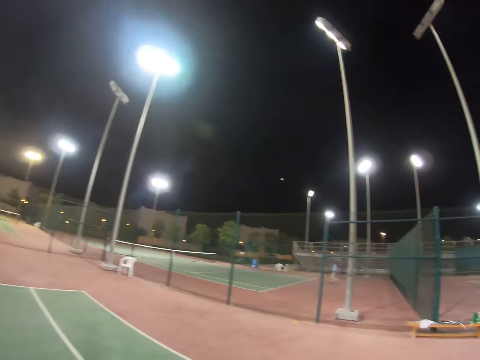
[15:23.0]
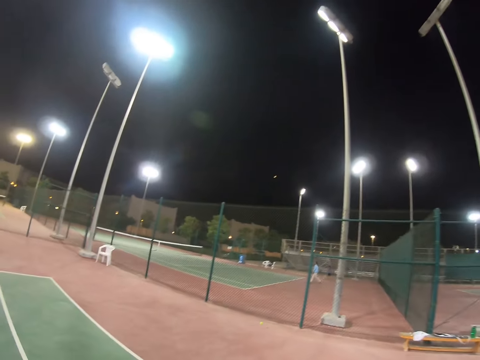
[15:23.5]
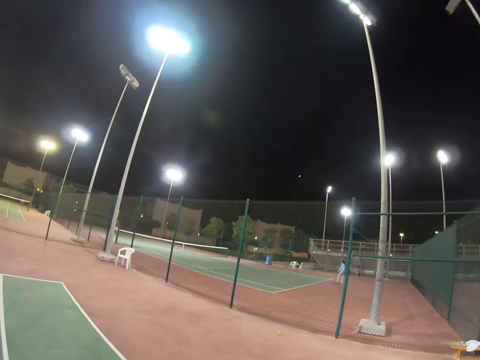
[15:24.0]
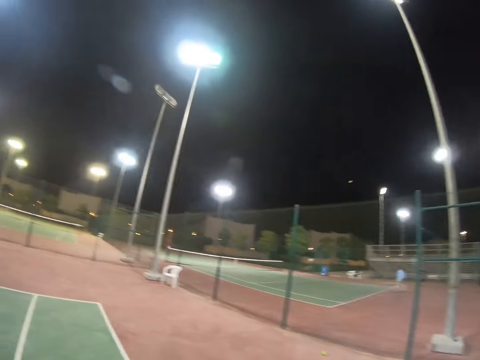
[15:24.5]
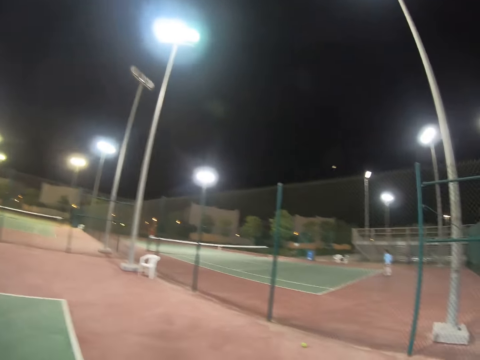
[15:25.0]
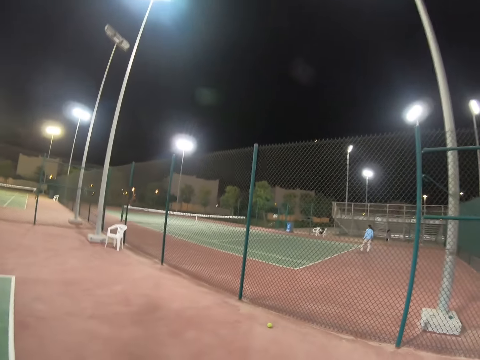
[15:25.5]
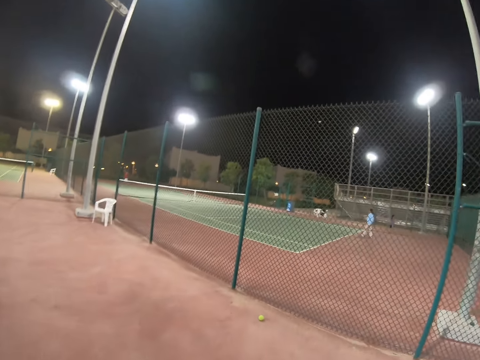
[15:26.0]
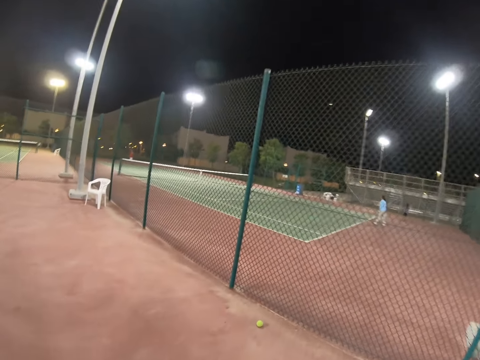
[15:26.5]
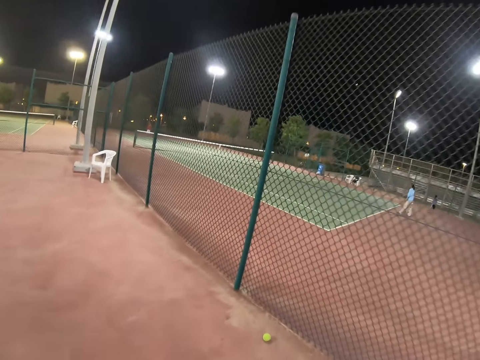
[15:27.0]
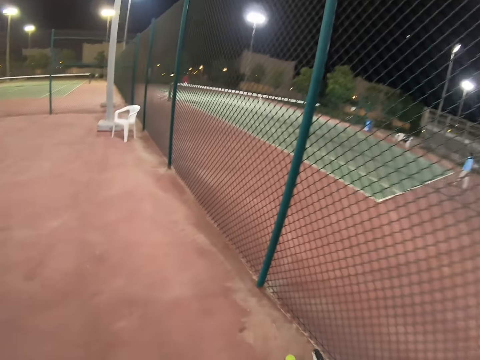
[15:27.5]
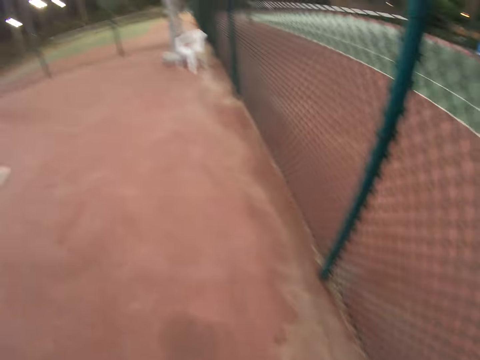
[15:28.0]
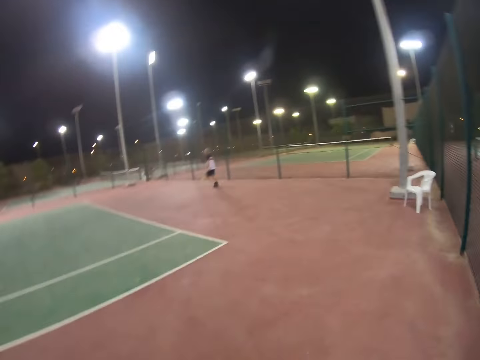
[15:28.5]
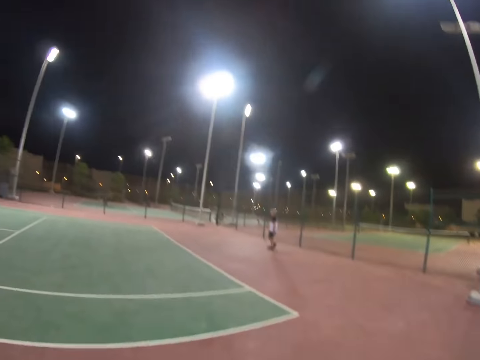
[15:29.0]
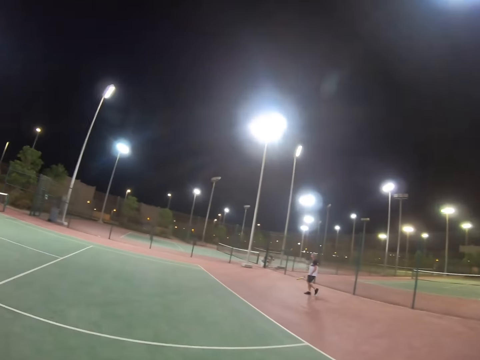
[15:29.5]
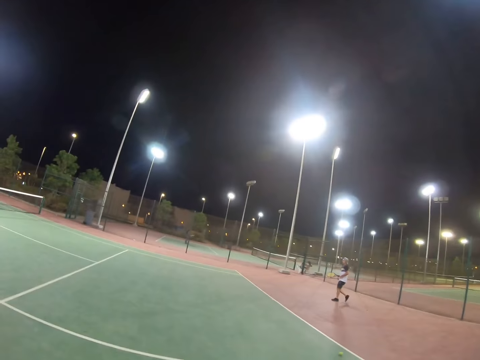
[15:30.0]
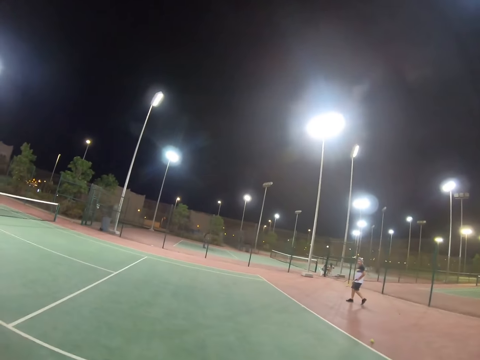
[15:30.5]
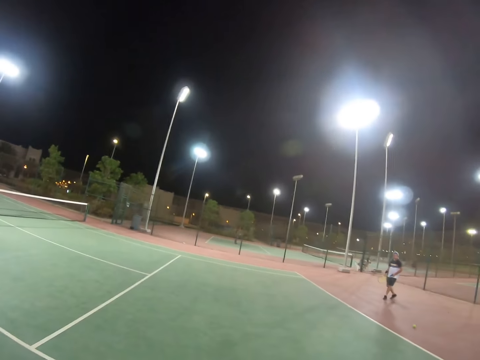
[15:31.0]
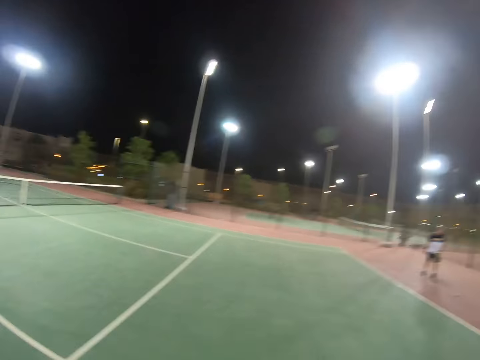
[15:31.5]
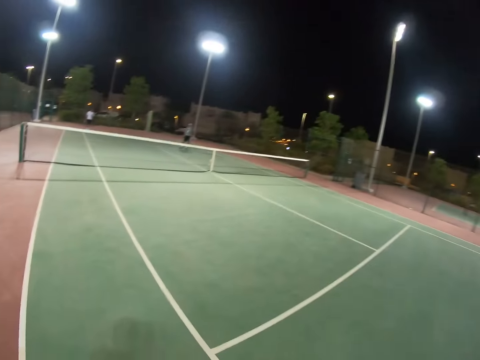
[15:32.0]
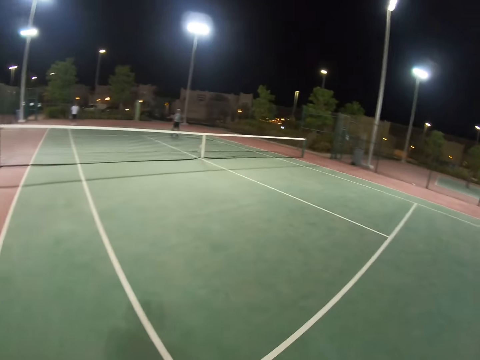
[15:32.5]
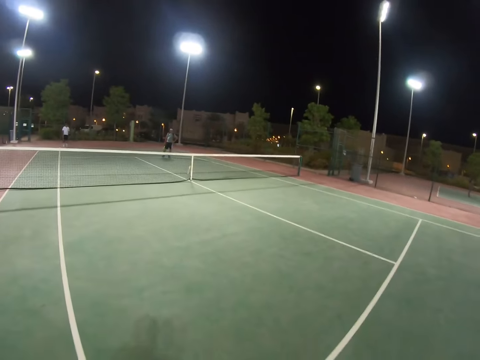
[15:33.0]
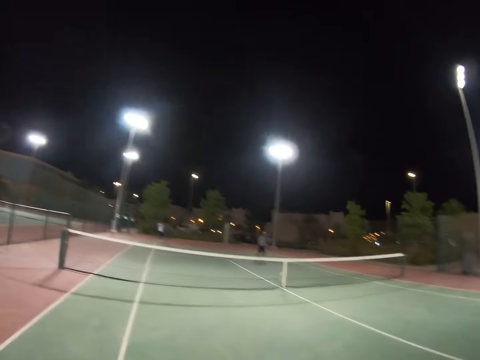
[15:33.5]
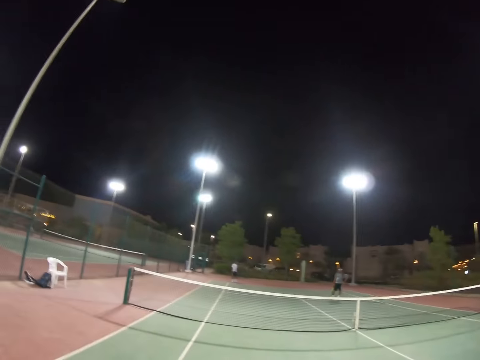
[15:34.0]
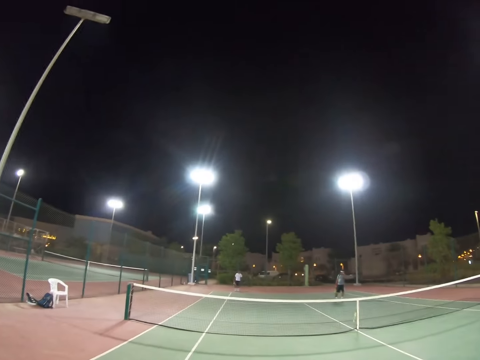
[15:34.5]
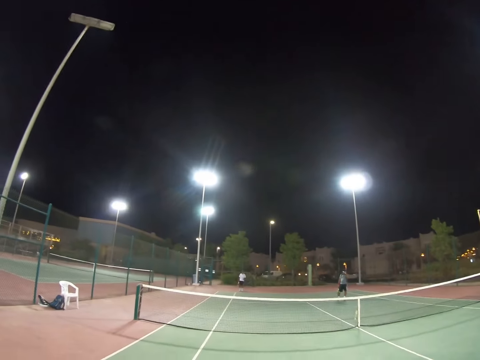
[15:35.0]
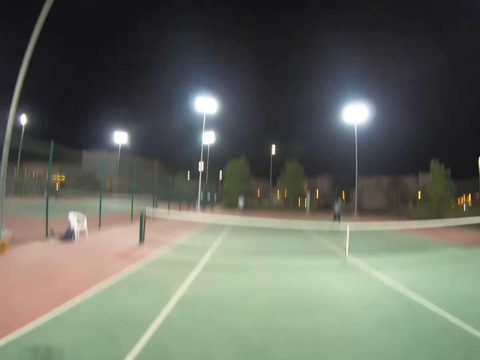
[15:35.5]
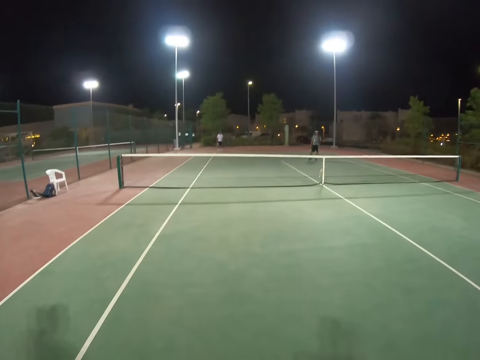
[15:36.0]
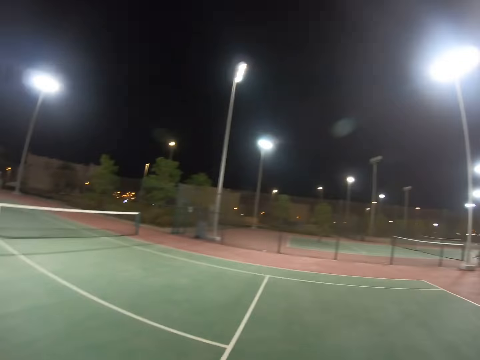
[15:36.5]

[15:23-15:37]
The camera wearer hits the ball. A man walks around. The man picks up the ball.

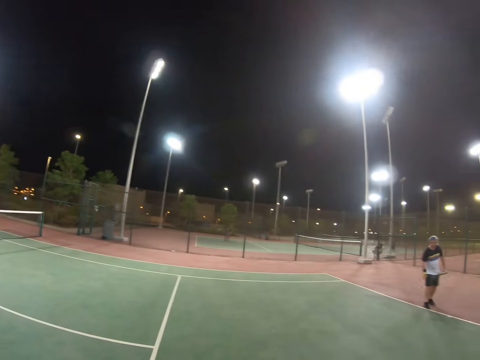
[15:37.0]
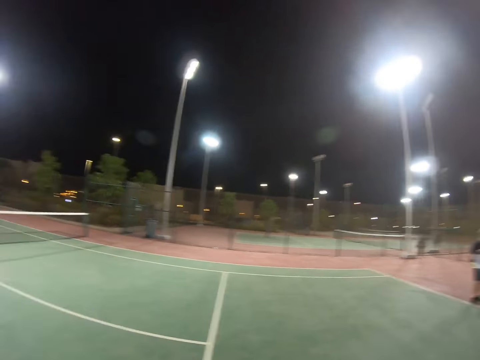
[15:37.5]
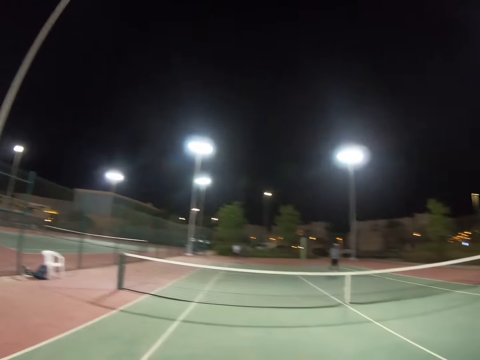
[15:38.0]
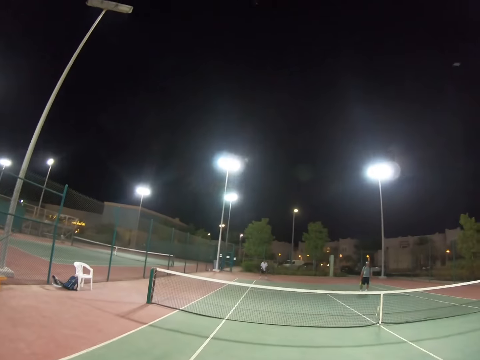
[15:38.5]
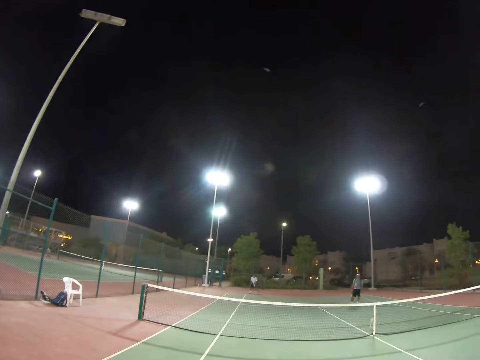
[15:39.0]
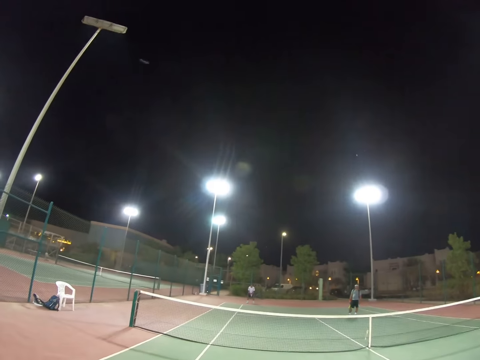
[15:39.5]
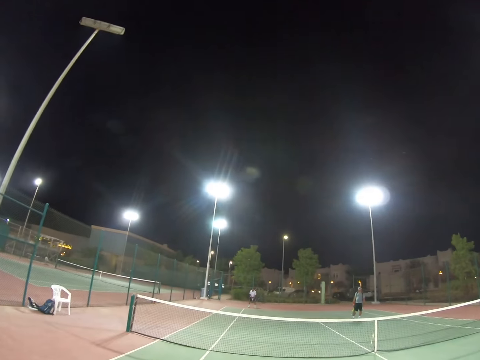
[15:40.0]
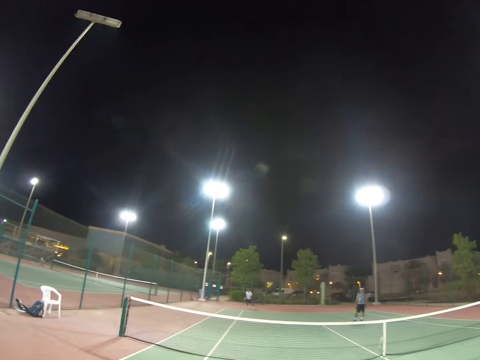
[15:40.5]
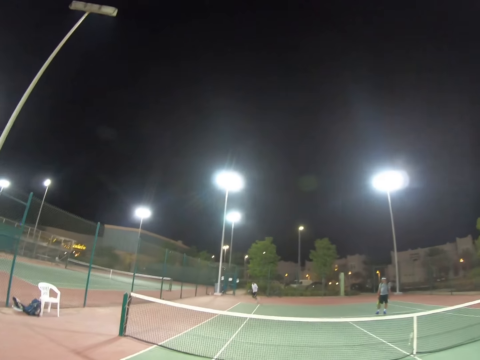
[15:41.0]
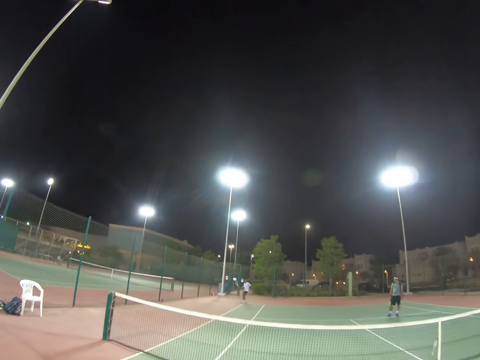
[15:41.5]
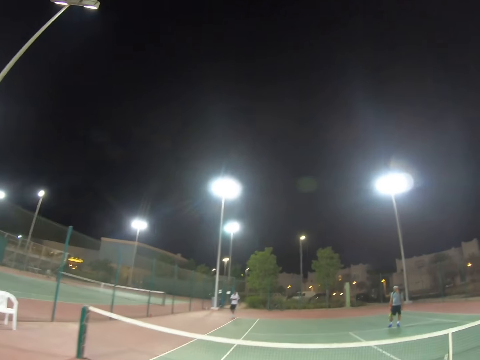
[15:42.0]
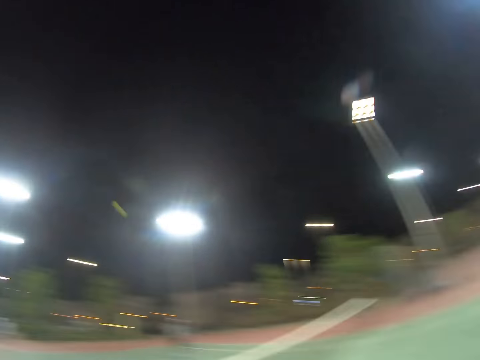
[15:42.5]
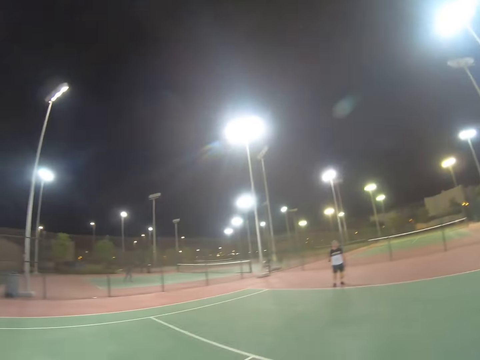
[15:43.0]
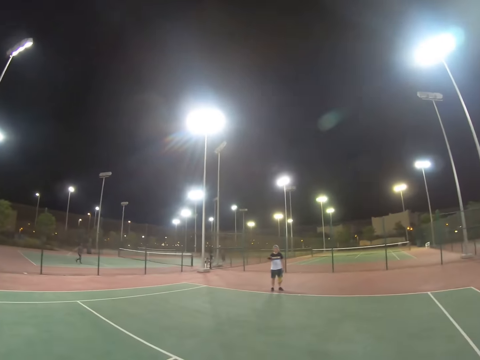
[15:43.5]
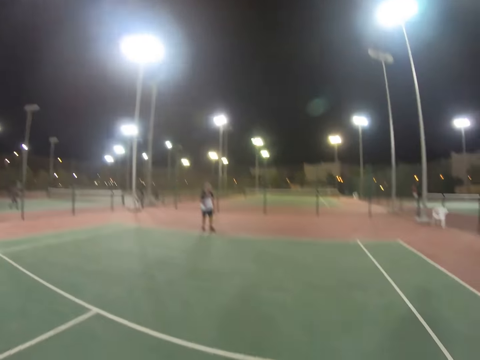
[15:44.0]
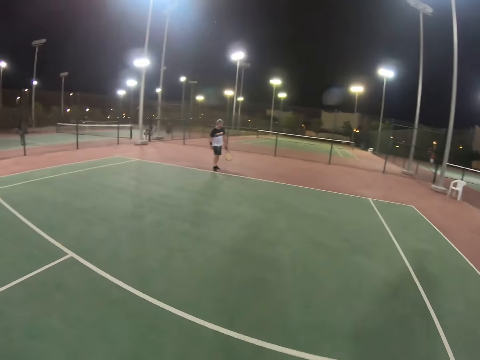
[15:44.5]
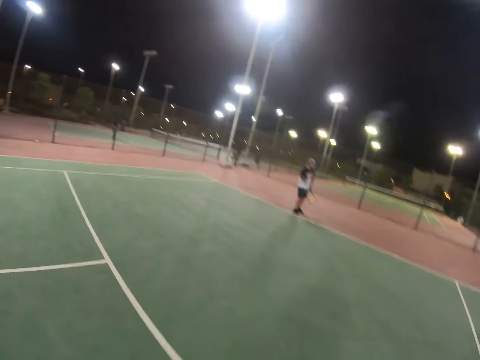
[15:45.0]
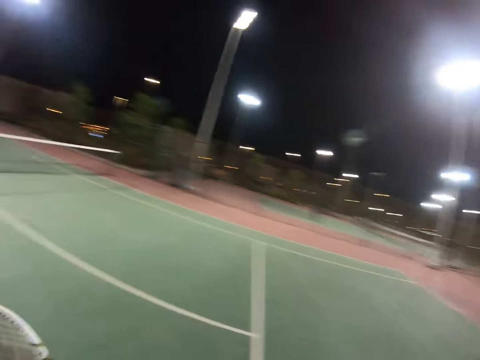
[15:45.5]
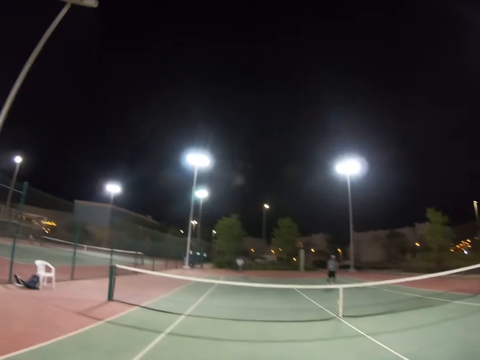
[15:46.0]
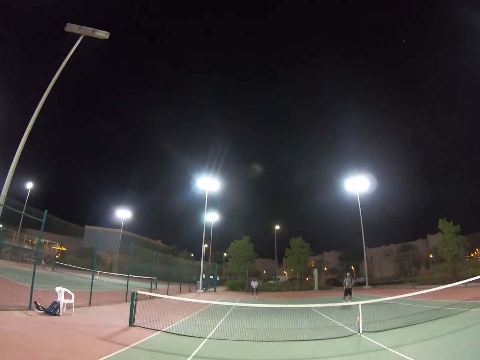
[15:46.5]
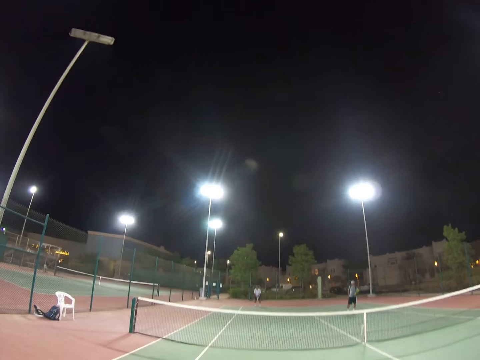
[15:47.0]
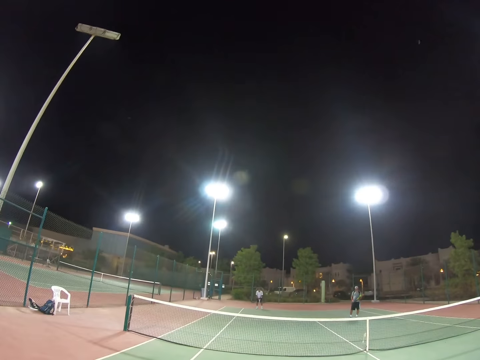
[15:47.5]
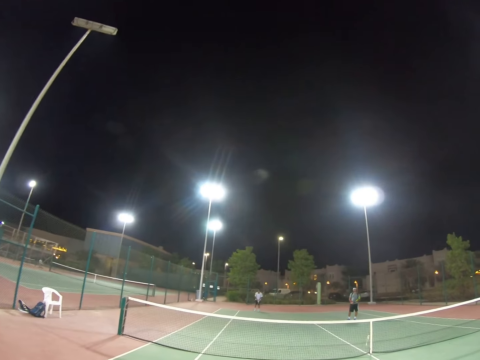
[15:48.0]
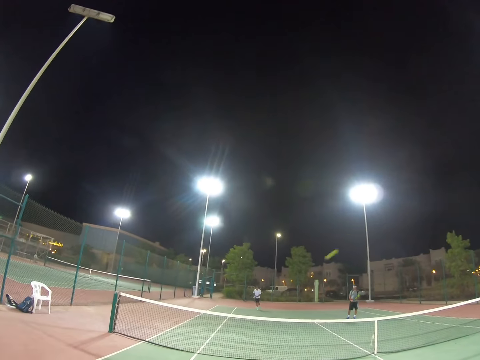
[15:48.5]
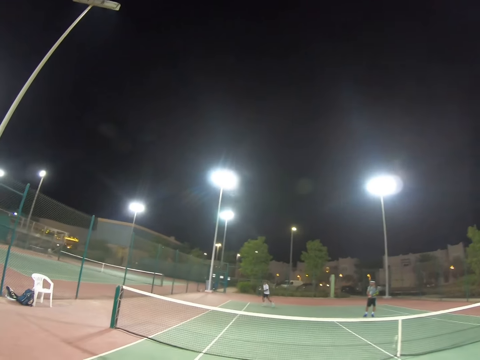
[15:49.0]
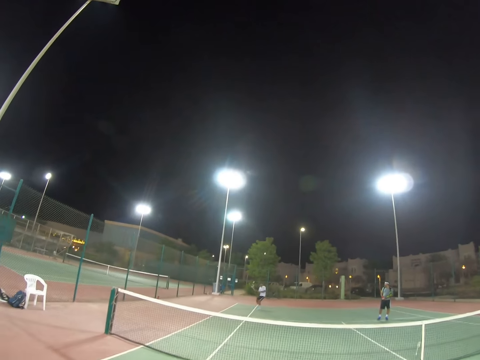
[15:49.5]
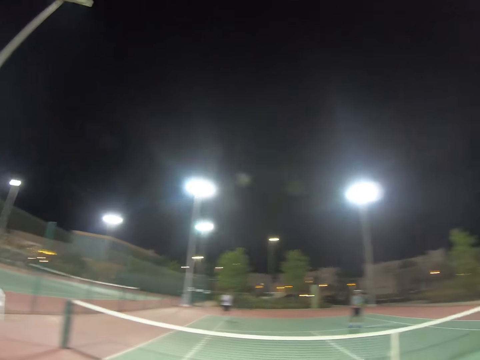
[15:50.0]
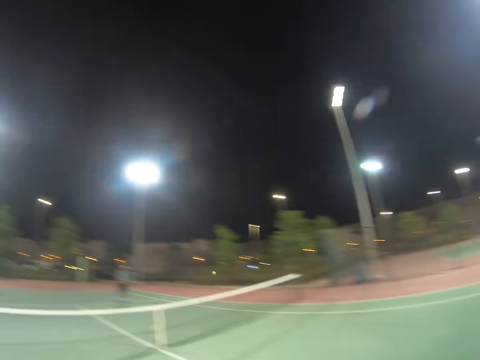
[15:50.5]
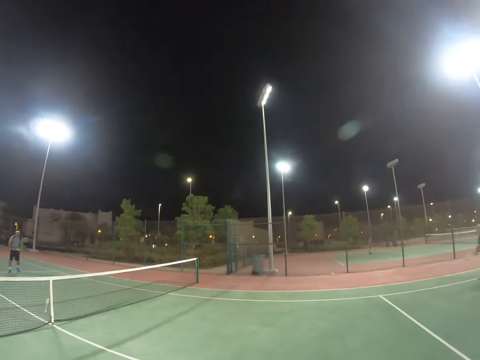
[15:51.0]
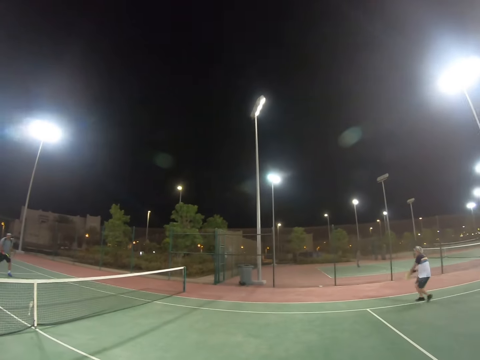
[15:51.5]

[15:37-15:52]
A man serves the ball. Another man hits the ball. The first man holds the ball. The first man serves the ball. The other man hits the ball.
